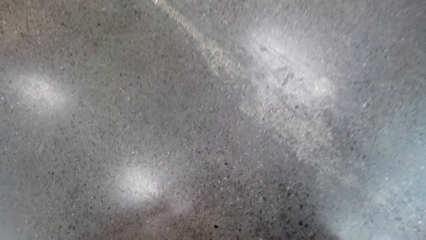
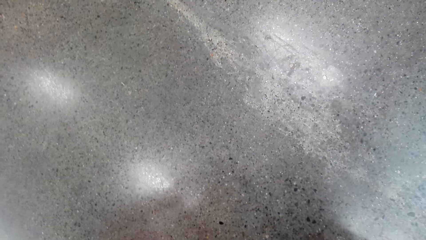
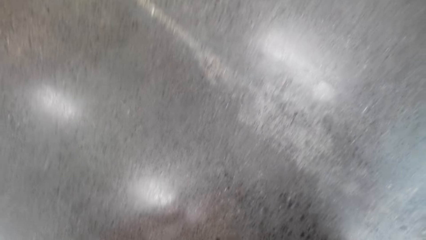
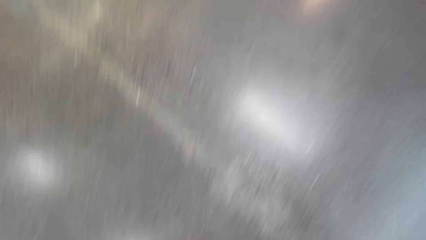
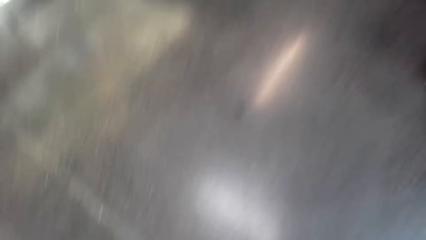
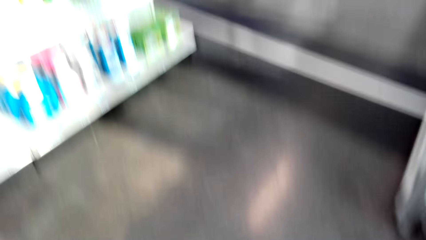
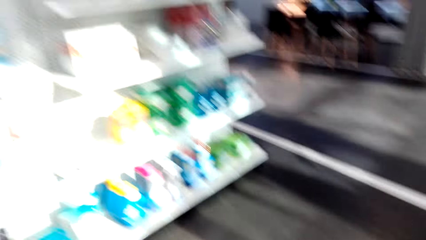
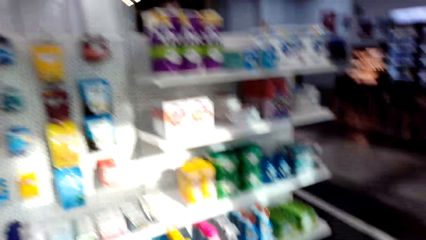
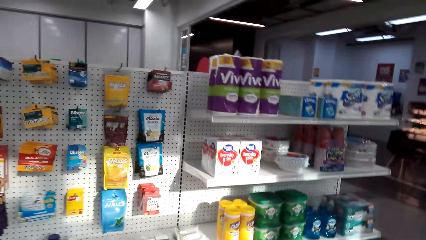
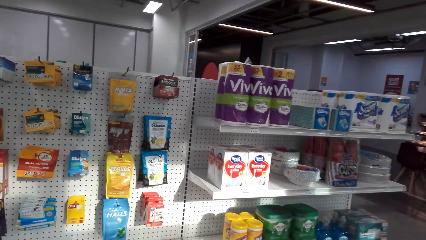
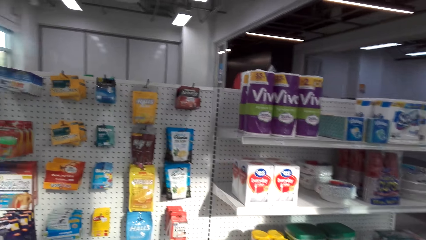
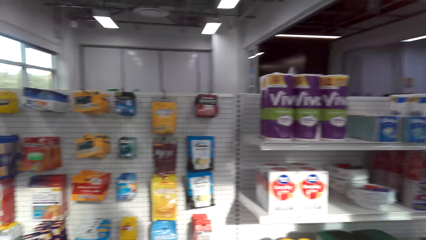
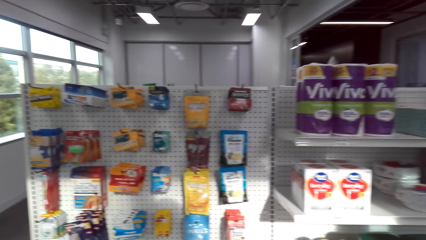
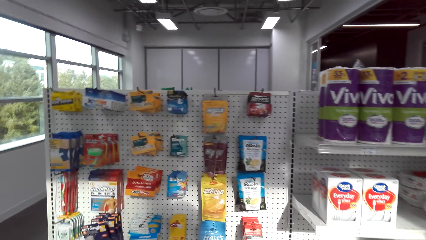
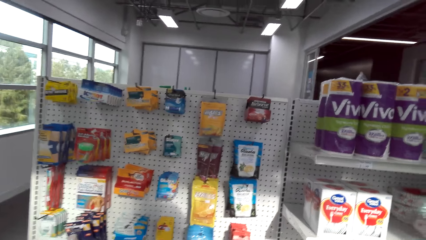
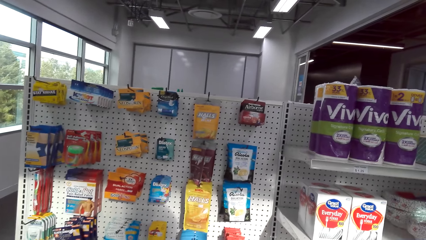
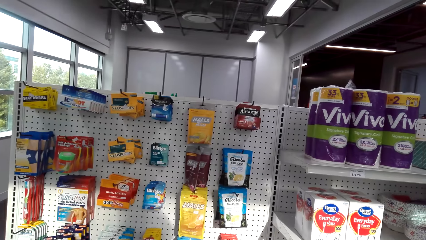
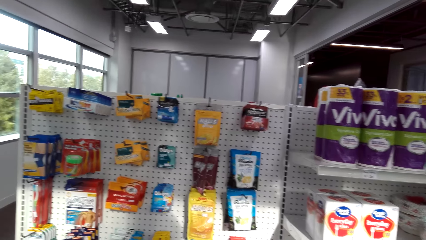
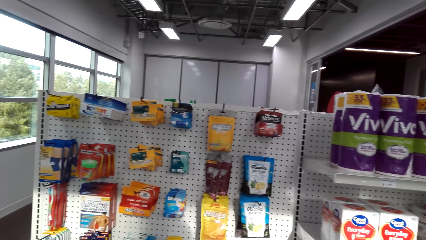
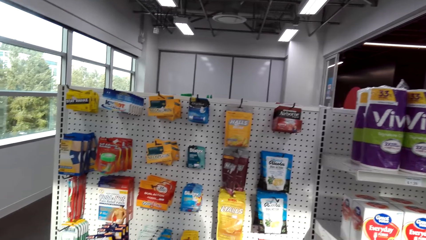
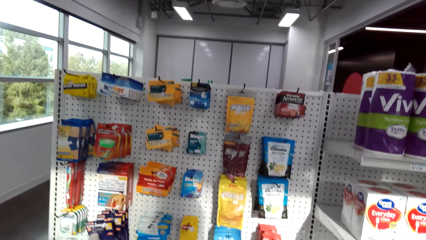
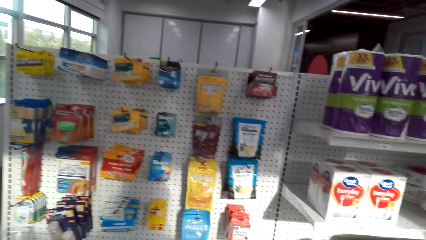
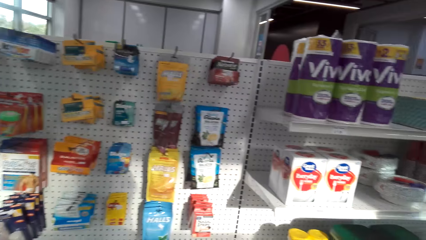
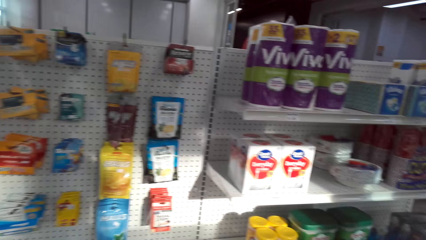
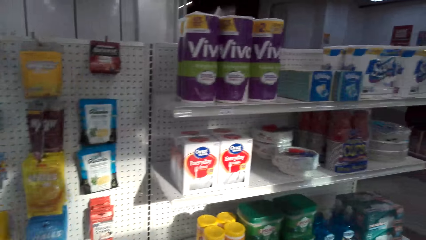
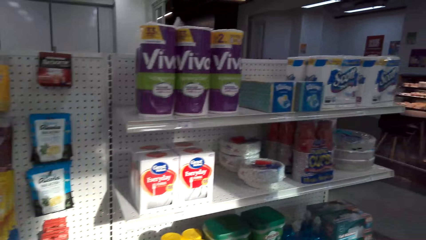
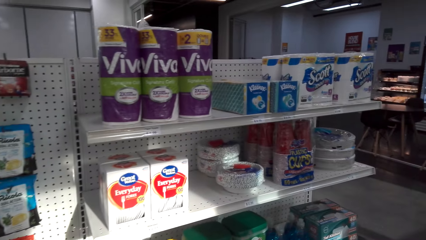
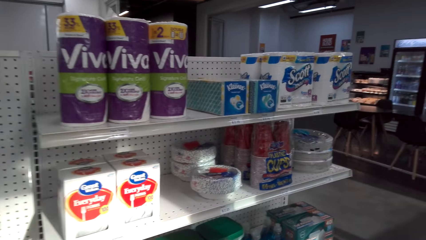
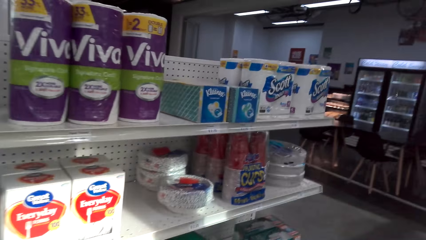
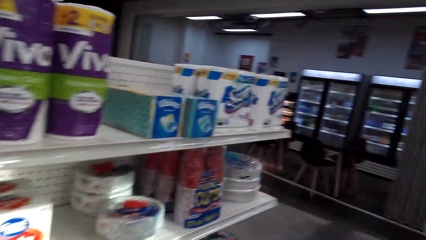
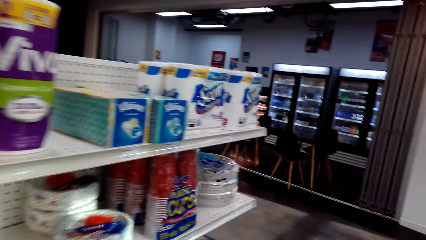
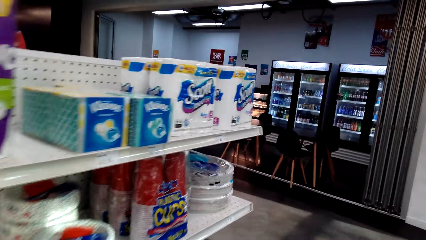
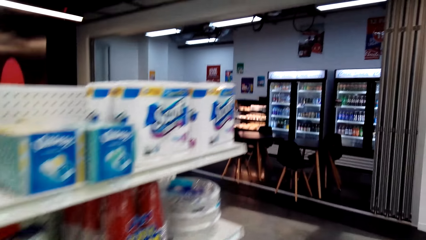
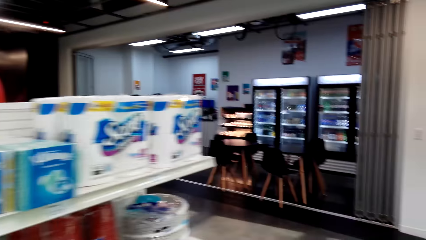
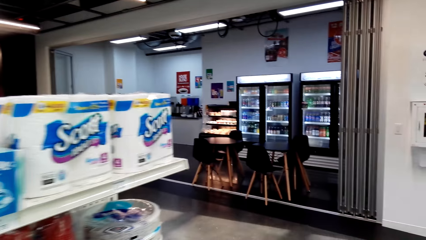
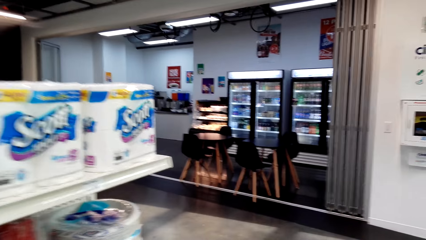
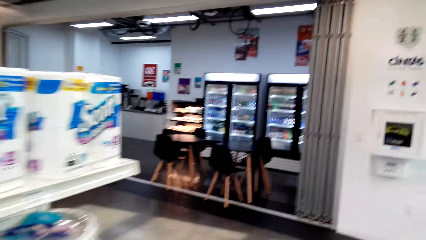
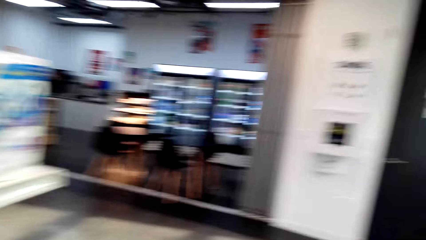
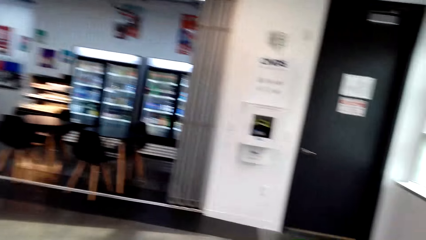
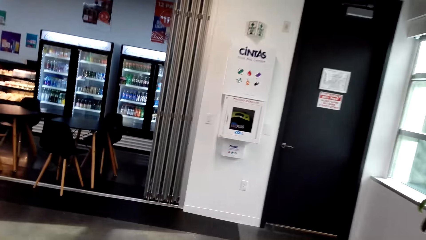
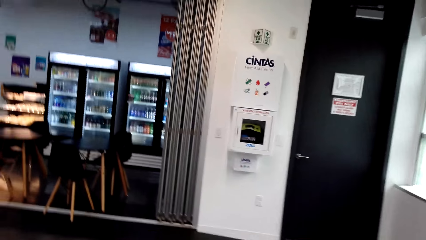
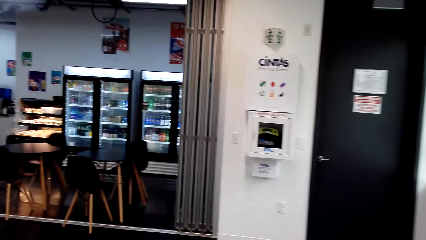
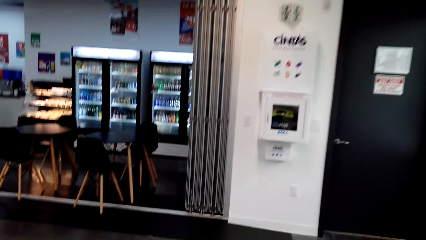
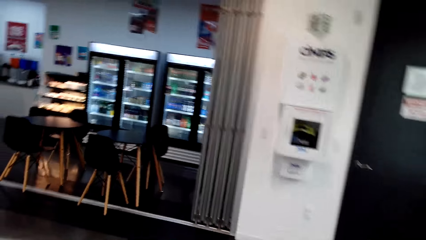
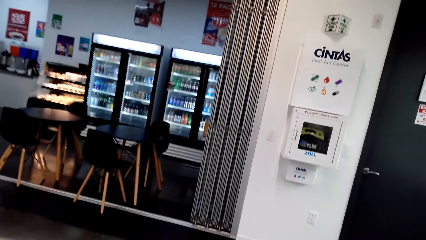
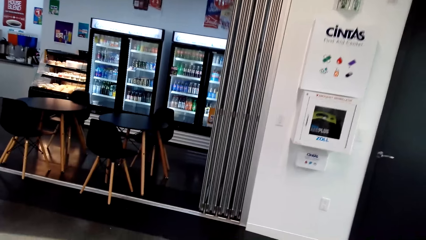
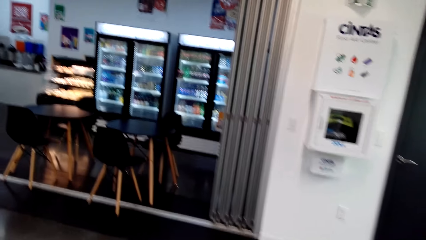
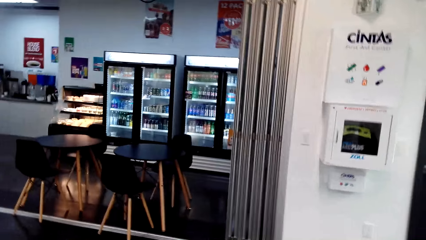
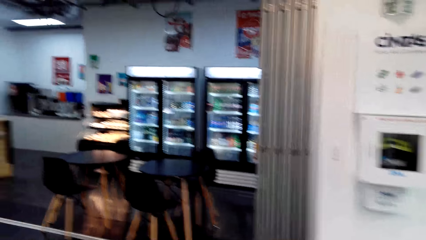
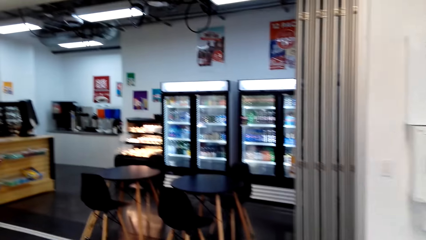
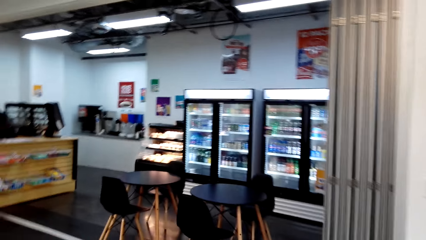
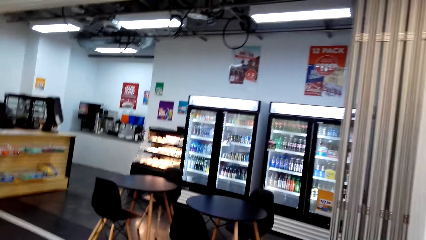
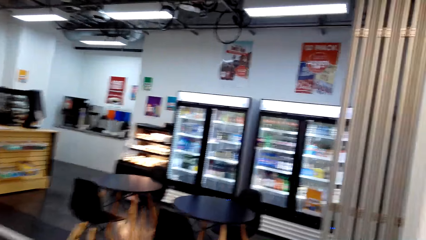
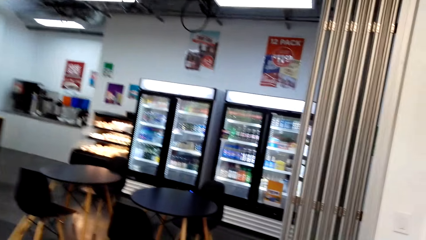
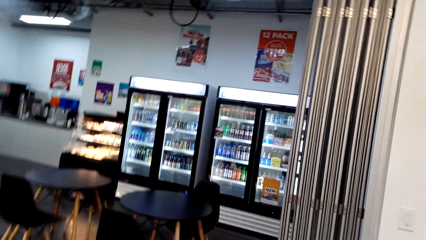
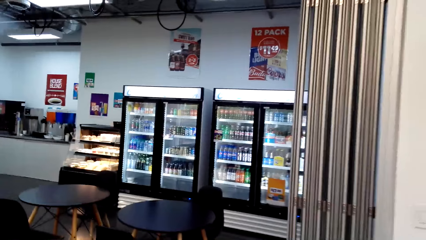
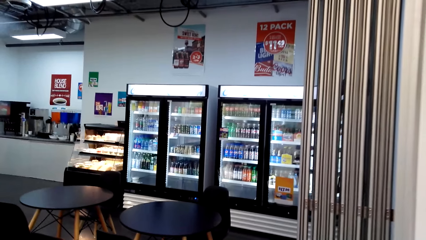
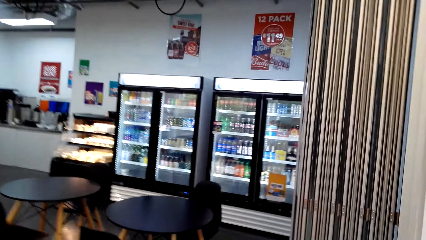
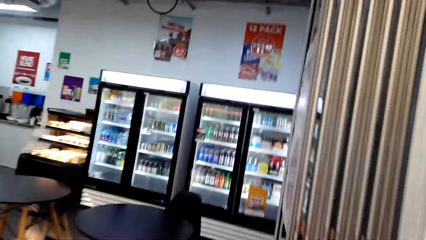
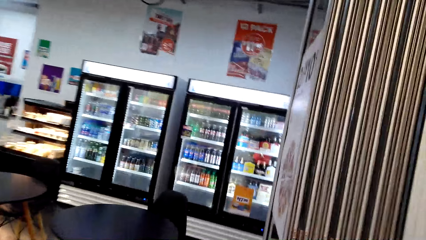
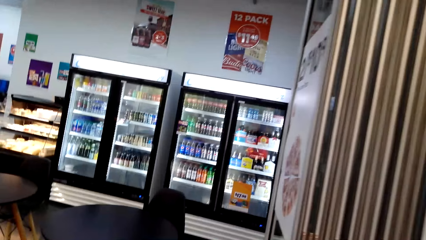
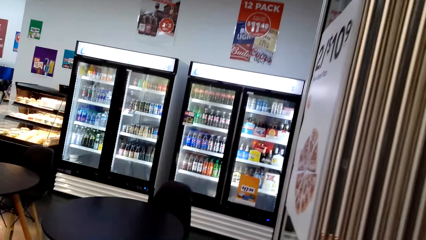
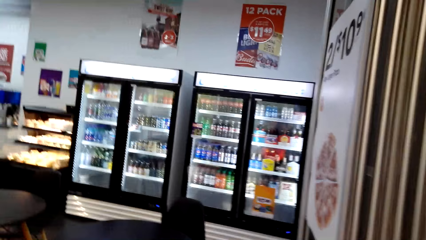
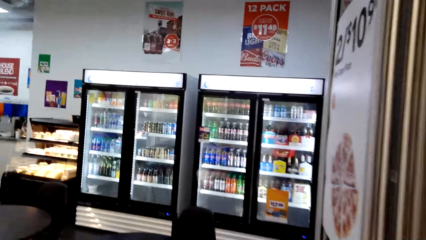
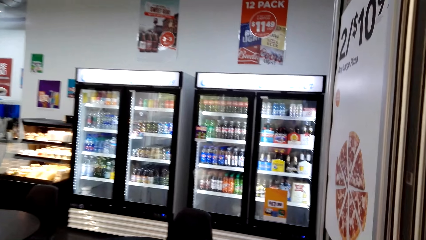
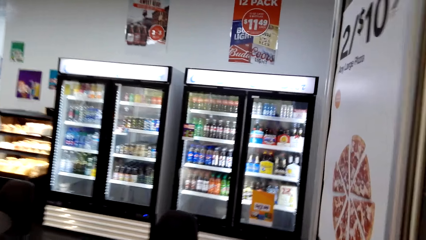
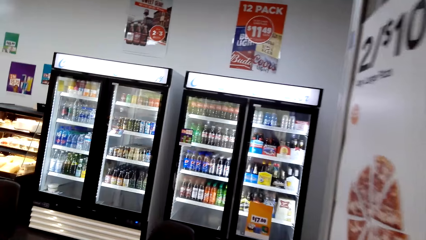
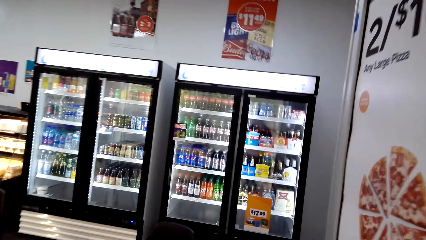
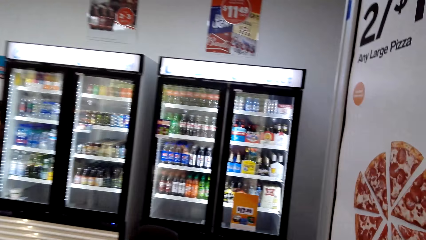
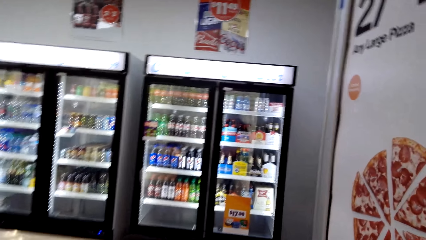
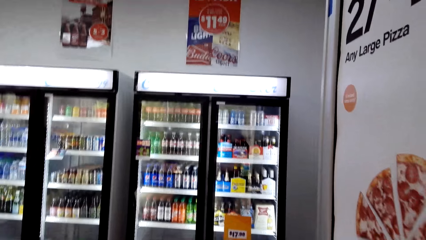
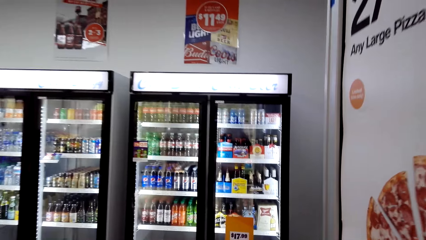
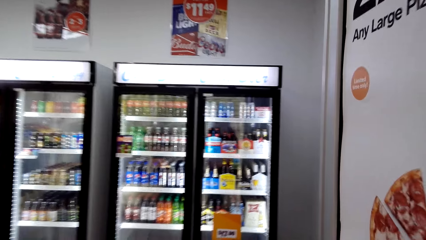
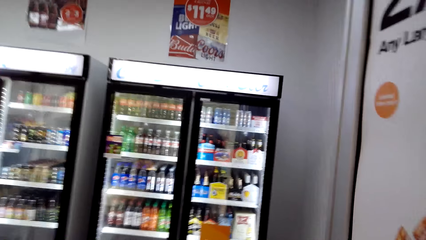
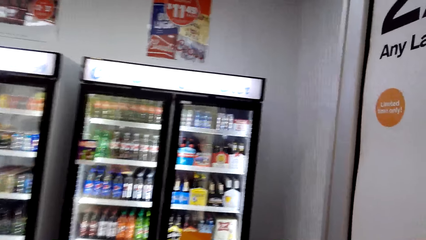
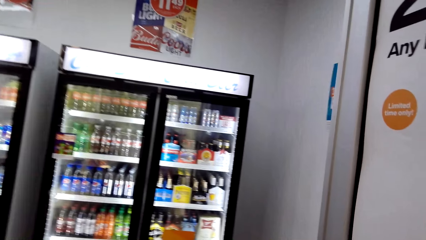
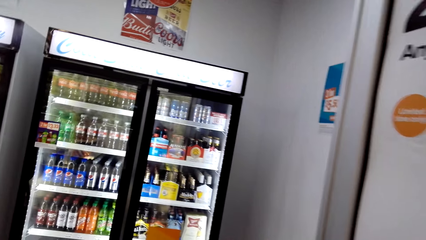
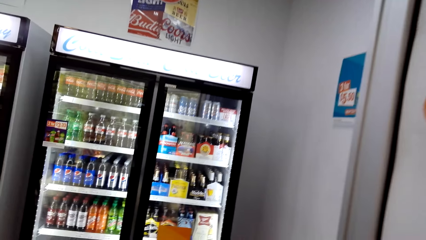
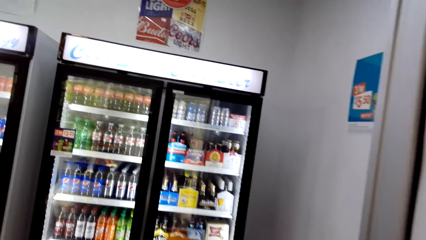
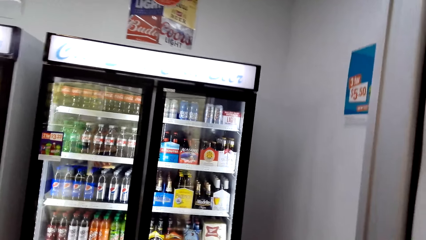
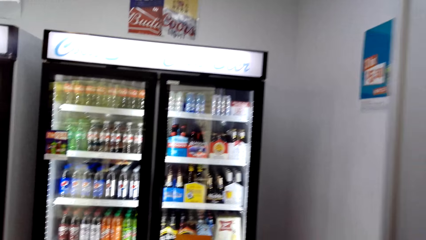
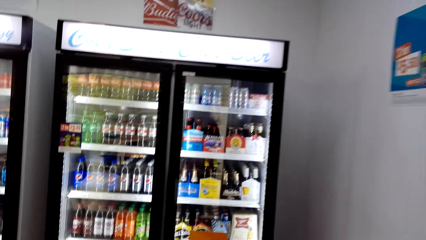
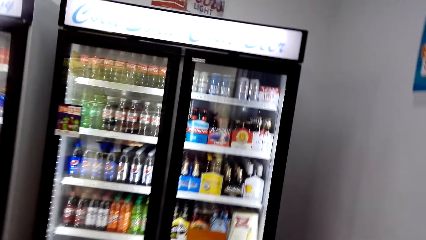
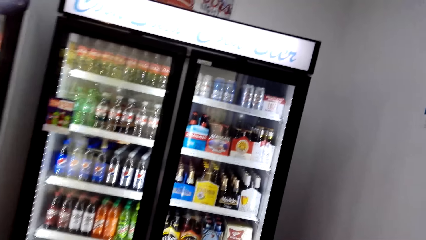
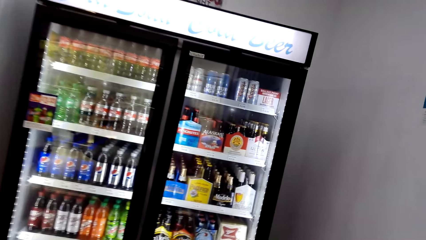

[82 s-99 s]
The camera wearer moves around. They look left. They walk forward.
